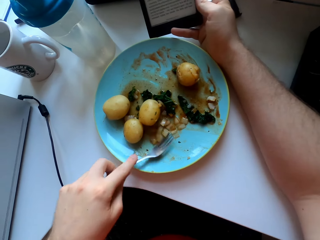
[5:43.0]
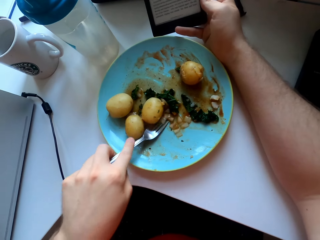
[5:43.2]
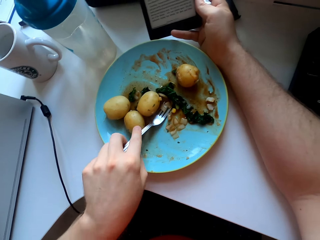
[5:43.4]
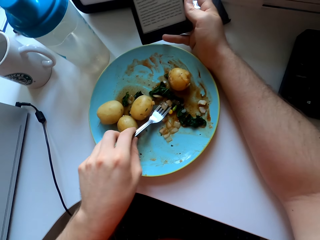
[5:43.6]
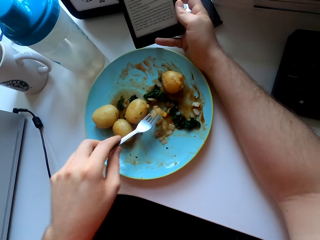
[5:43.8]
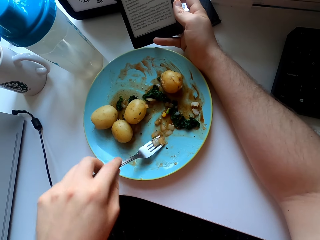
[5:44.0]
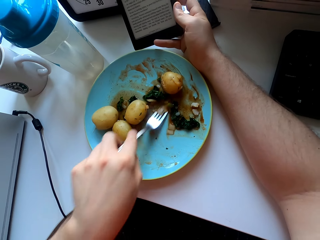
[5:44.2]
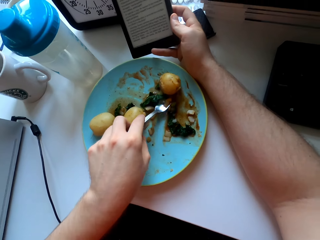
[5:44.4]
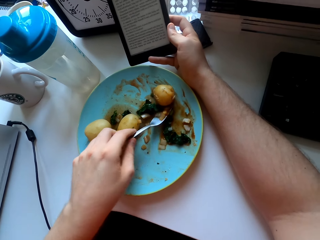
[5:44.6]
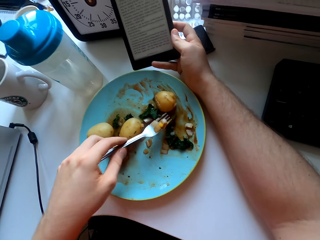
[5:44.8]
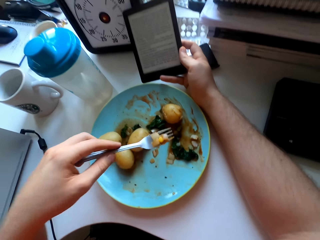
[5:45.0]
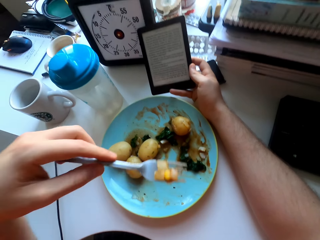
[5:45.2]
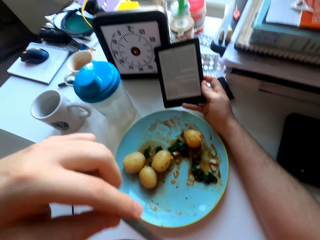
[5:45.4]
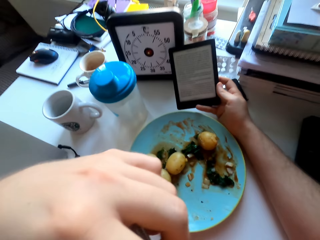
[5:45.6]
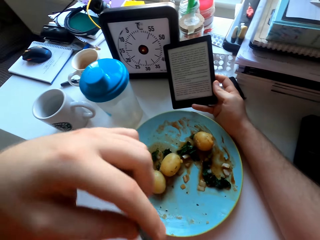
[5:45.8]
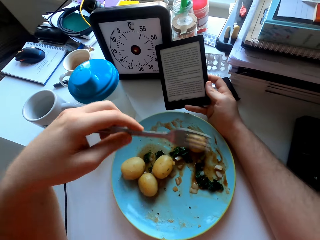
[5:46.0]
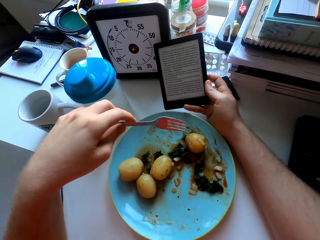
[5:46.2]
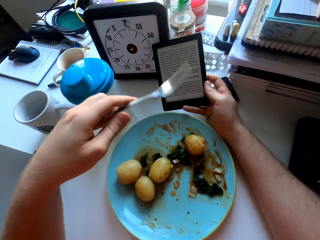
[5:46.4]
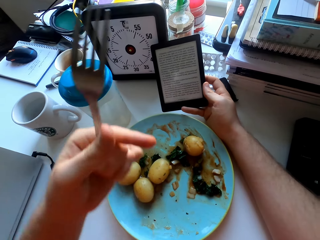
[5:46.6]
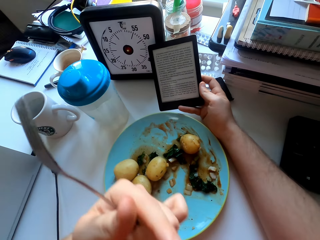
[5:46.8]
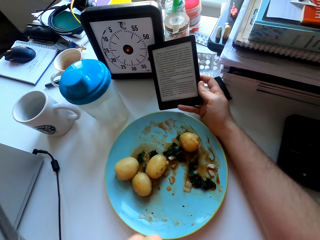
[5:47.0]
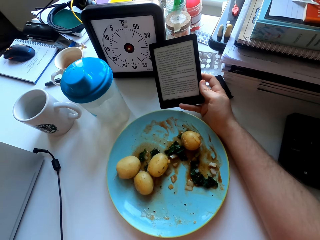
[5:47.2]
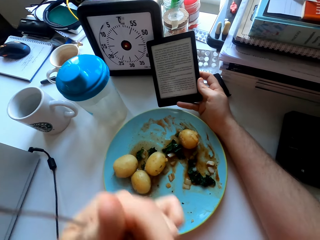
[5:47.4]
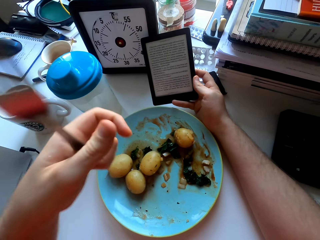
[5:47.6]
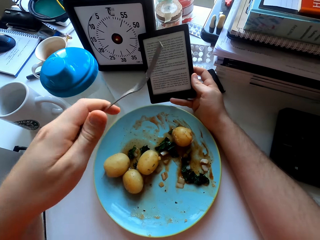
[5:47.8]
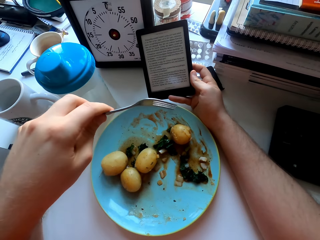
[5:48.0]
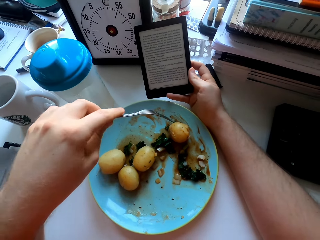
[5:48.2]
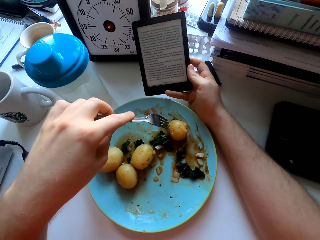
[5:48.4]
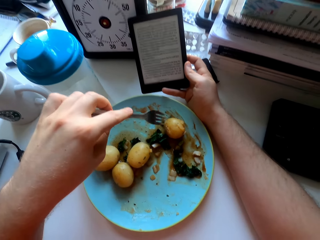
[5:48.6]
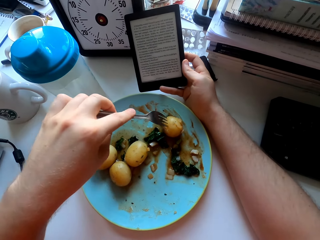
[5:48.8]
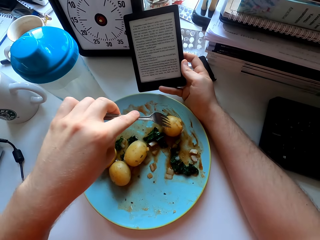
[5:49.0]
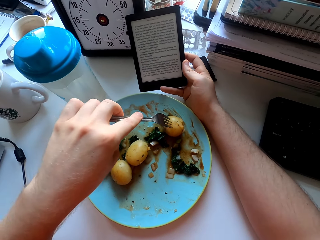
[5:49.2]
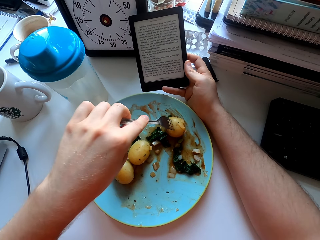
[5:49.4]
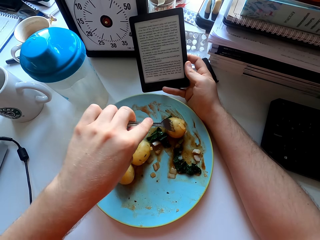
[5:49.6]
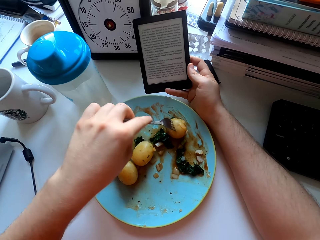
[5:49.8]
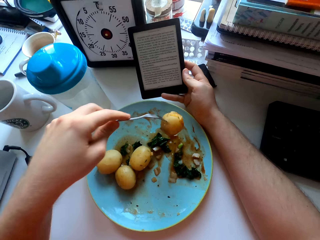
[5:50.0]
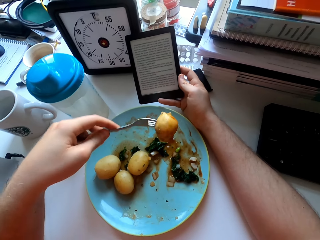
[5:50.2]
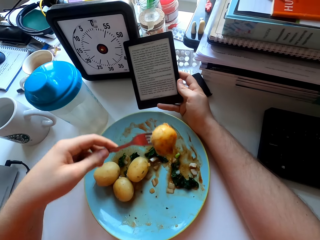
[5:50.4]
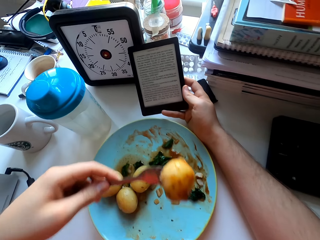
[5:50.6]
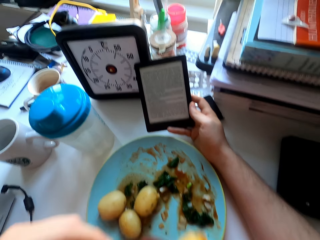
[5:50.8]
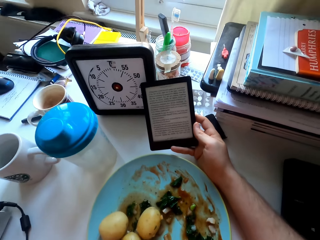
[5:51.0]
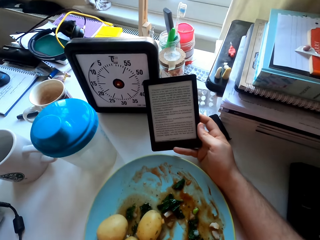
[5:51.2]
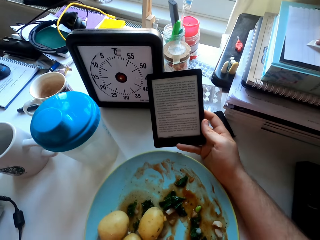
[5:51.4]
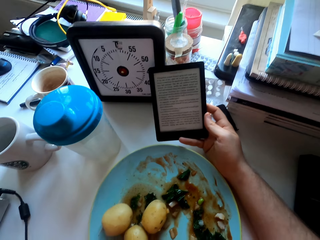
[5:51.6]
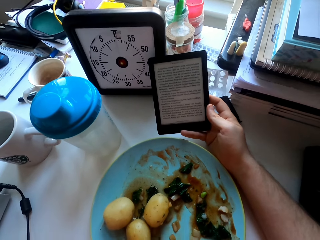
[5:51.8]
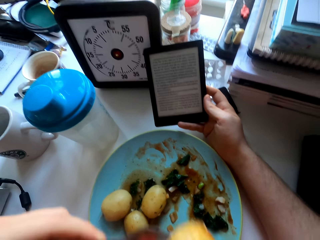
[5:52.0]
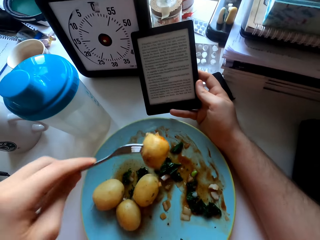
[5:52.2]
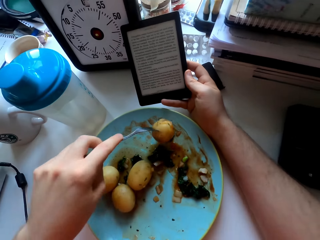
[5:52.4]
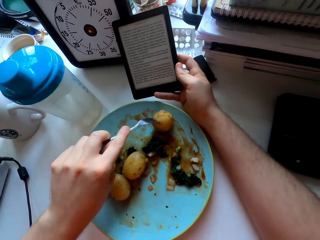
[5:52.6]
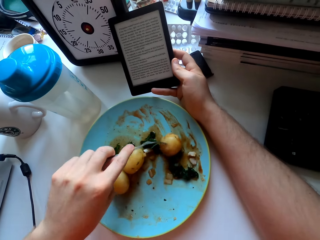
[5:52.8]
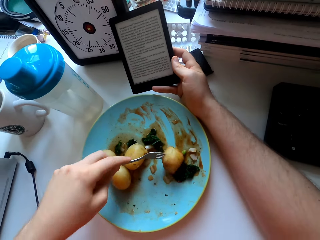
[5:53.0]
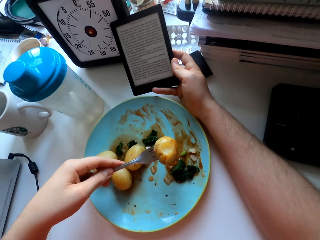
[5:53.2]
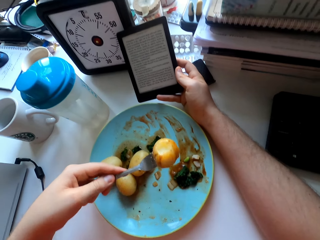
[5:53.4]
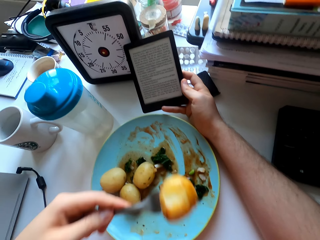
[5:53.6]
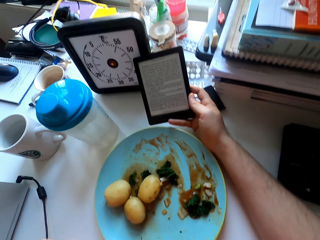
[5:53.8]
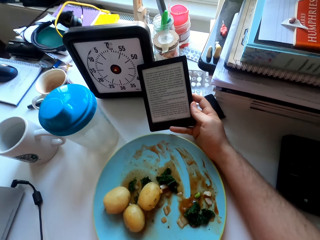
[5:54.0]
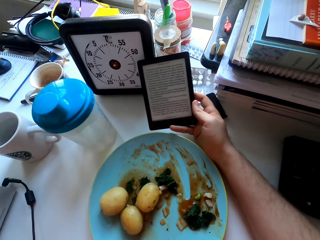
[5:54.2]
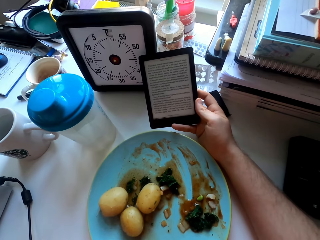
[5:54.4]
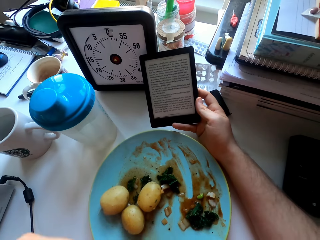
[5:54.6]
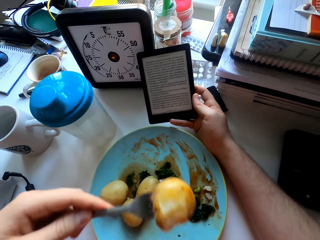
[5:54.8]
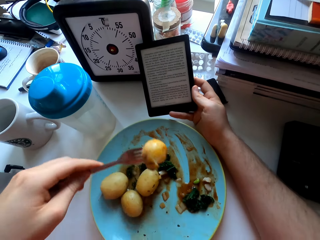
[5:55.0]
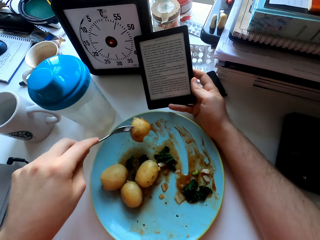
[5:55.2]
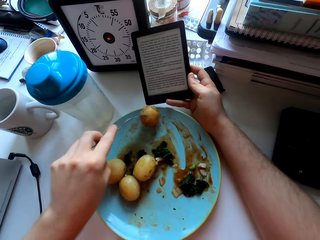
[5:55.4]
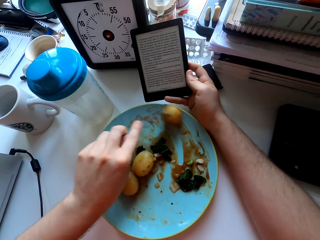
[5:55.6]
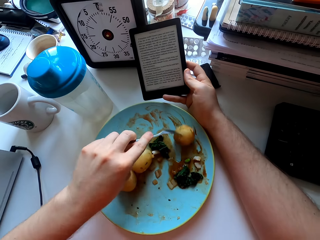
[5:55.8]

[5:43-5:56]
The camera wearer eats vegetables. They turn the fork and move the left hand. They eat a potato. They look at the tablet. They rub the potato on the sauce. They eat food.

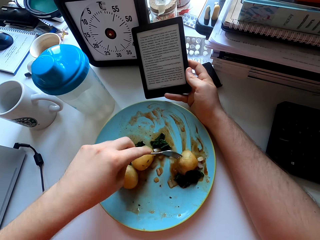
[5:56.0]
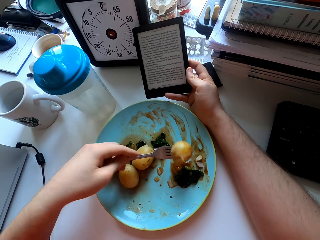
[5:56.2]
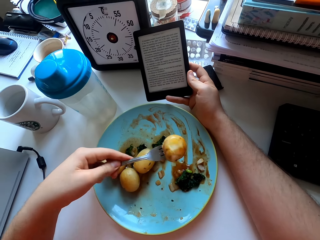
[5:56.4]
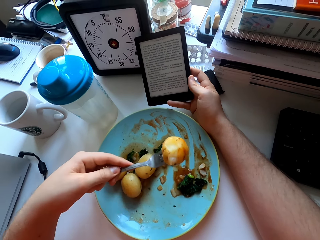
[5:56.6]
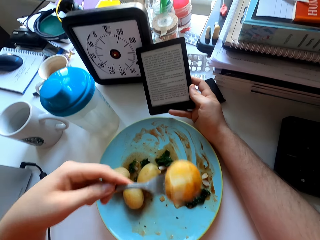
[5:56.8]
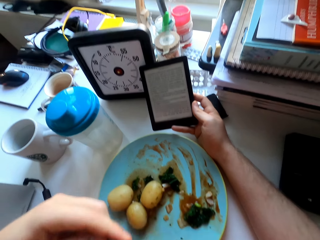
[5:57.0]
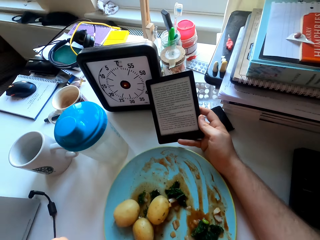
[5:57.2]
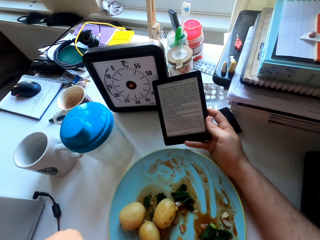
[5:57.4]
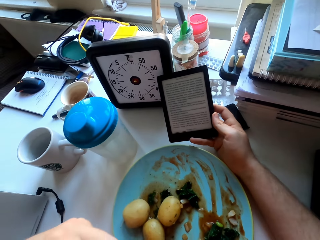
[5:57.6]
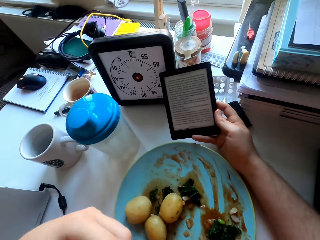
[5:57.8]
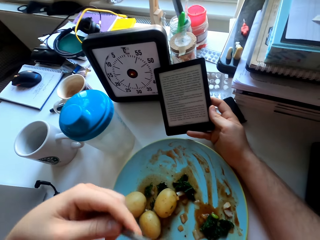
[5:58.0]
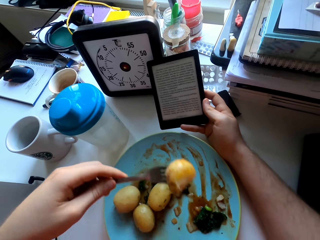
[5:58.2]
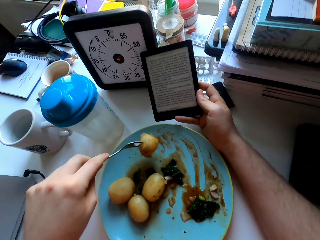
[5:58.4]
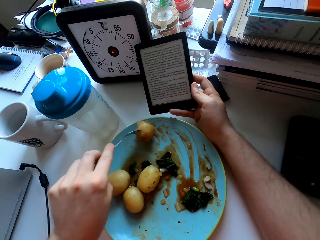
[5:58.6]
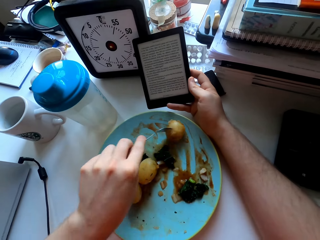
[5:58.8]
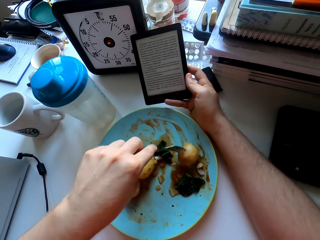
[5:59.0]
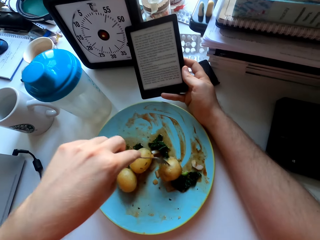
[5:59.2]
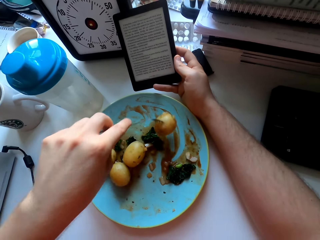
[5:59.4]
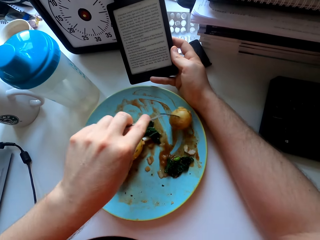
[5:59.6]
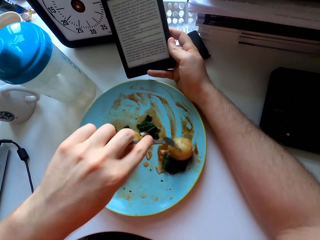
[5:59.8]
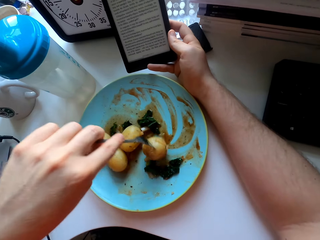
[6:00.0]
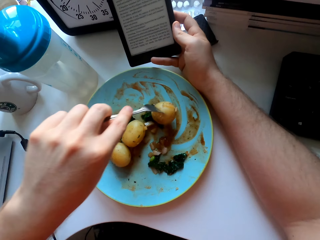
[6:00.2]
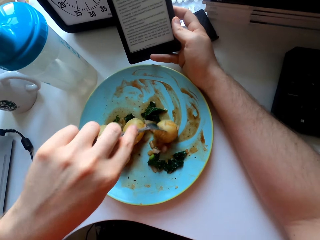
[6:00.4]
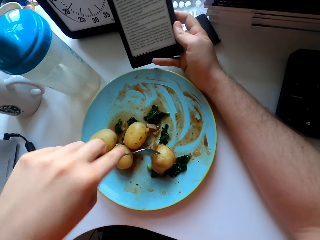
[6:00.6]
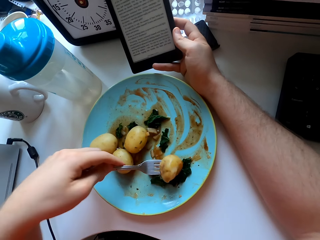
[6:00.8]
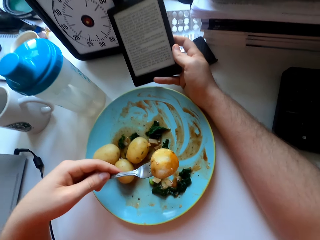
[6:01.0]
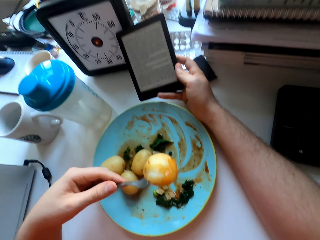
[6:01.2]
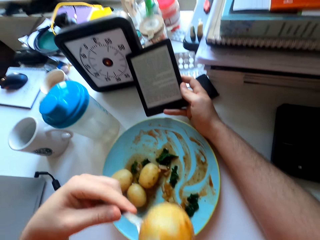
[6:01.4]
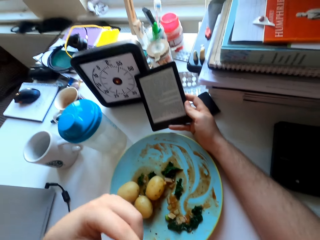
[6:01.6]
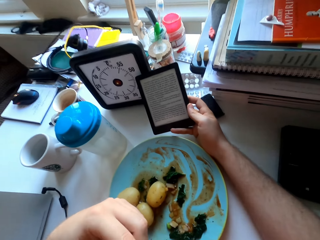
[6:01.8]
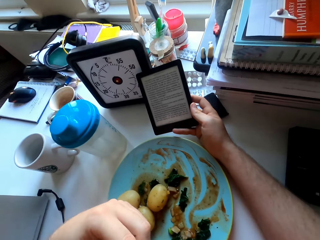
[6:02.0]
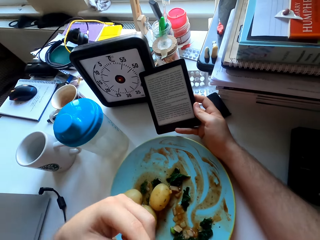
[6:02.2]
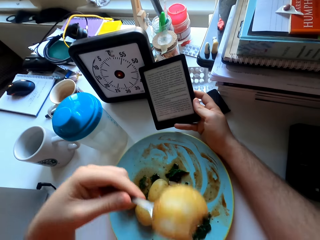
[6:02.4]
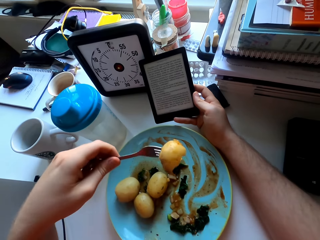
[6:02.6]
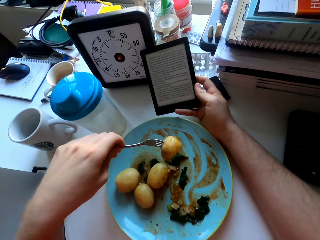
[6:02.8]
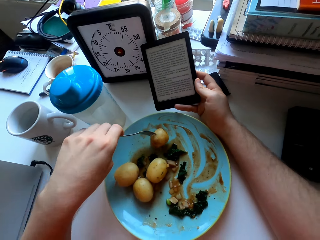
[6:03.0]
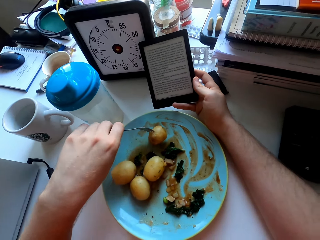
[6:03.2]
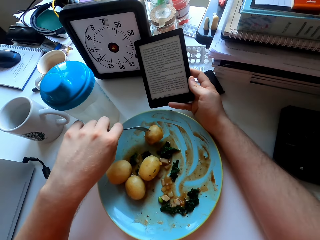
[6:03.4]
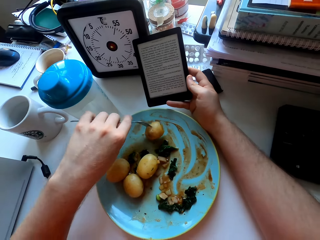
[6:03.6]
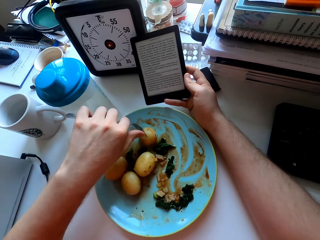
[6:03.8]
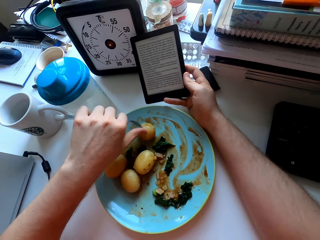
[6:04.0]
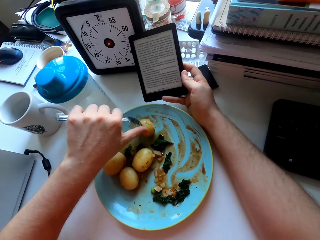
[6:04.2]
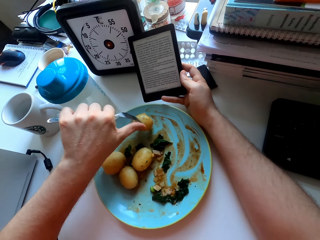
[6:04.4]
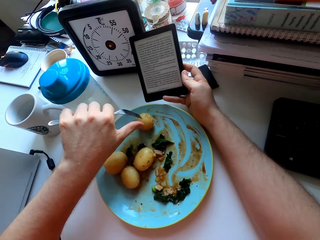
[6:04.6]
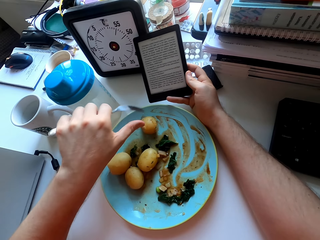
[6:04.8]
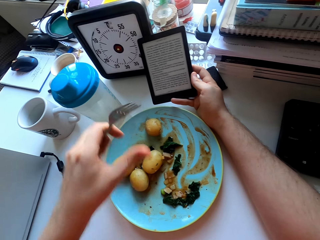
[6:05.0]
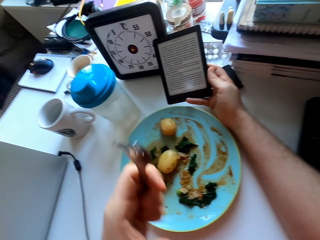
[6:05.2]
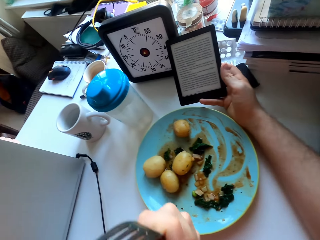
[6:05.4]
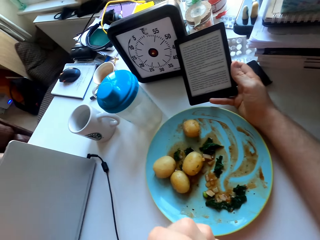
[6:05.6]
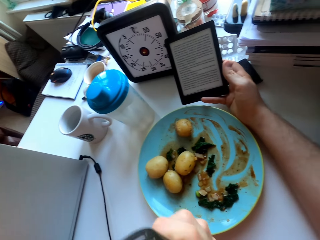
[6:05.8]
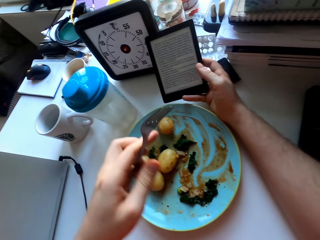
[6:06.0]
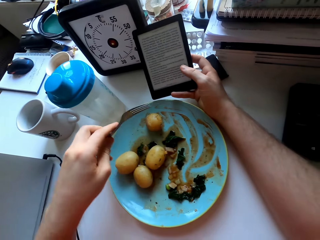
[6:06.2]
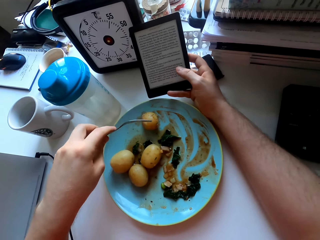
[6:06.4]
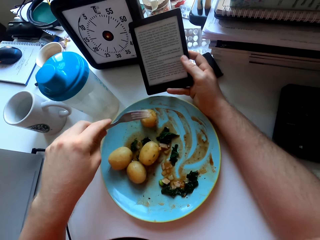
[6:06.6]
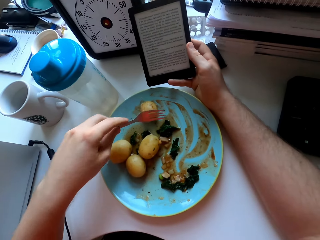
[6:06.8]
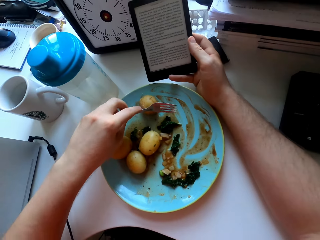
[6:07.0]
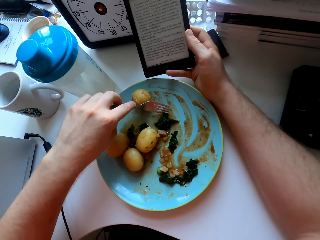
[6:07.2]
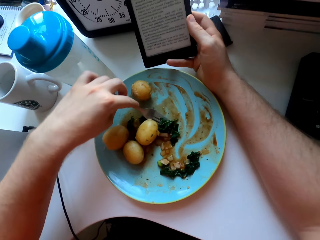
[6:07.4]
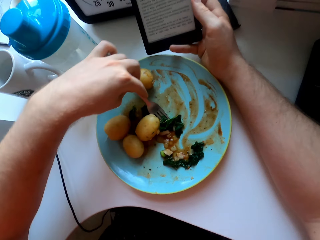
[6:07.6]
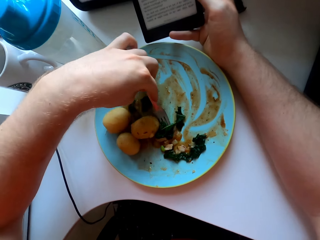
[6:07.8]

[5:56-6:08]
The camera wearer rubs the potato on the sauce. They eat food. They rub the potato on the sauce again. They remove the potato from the fork.
